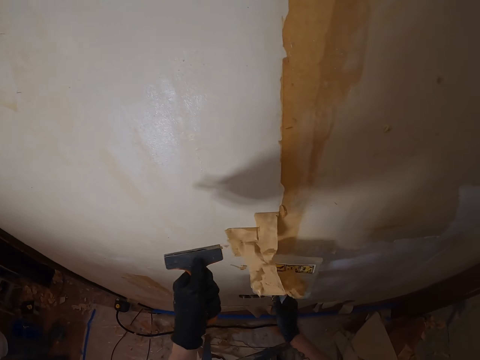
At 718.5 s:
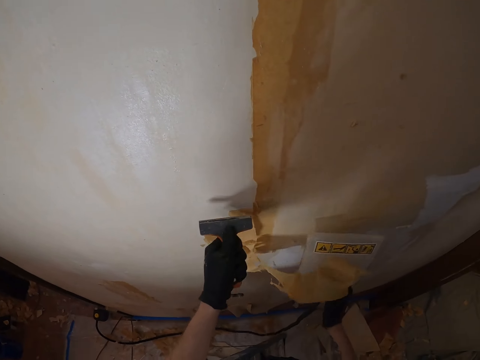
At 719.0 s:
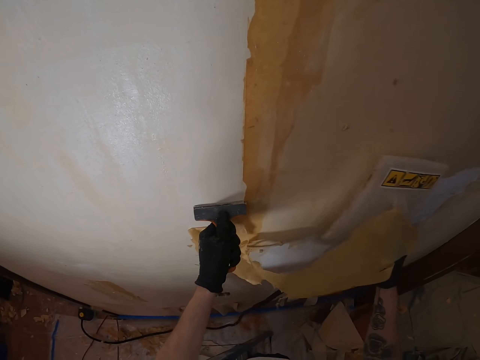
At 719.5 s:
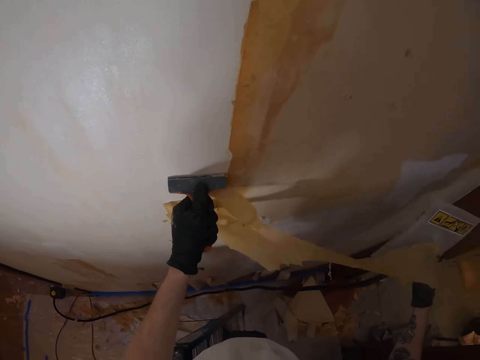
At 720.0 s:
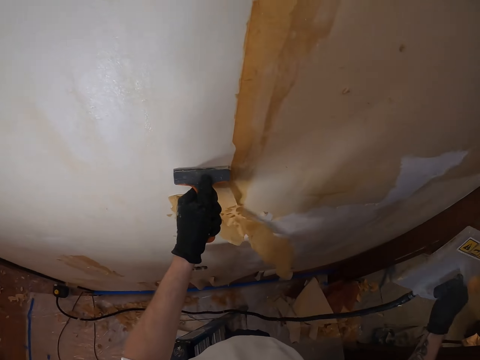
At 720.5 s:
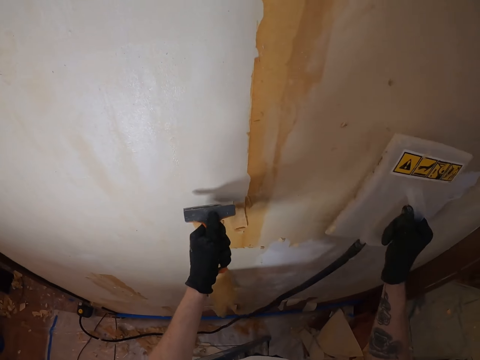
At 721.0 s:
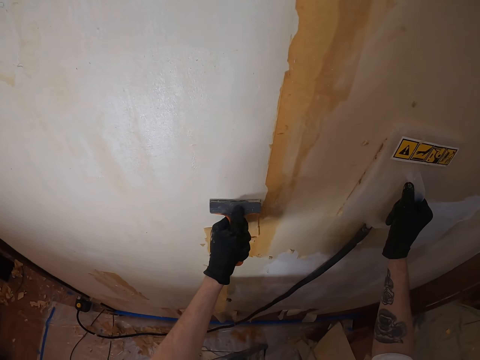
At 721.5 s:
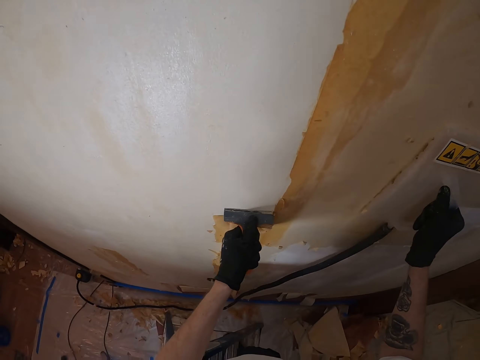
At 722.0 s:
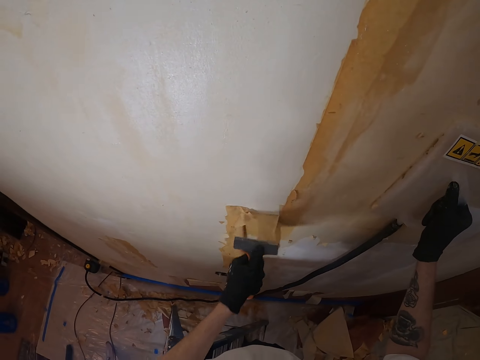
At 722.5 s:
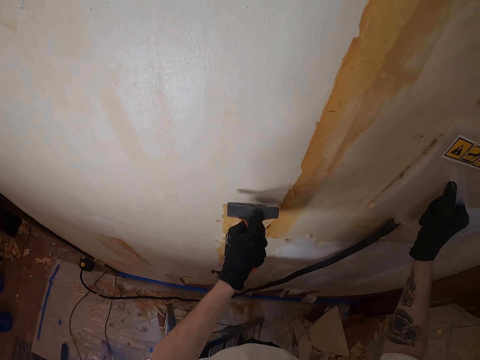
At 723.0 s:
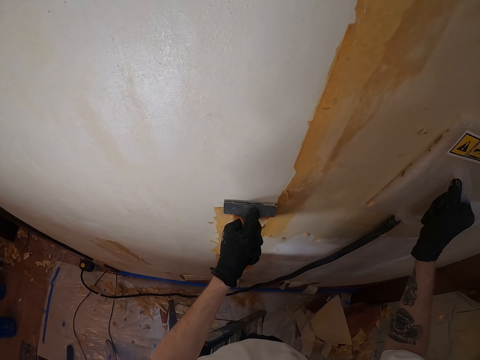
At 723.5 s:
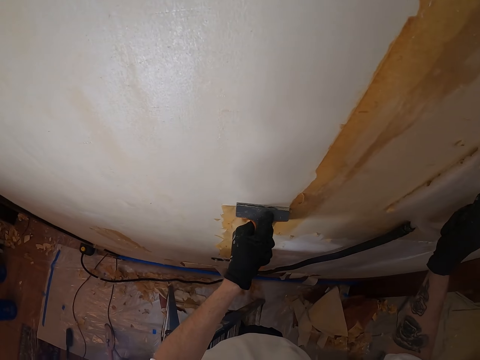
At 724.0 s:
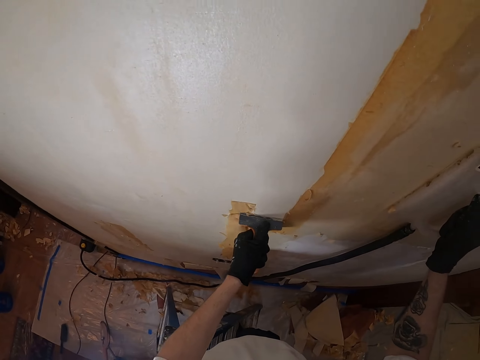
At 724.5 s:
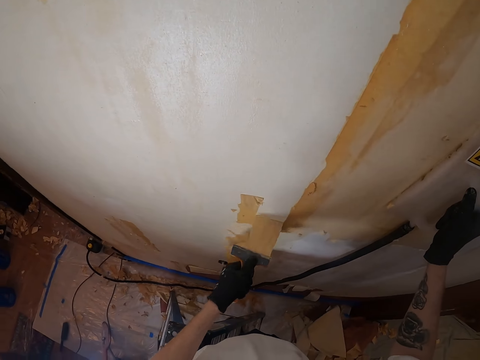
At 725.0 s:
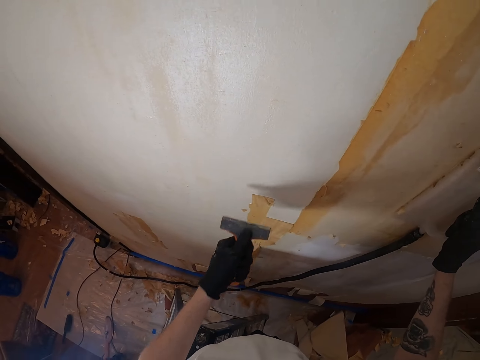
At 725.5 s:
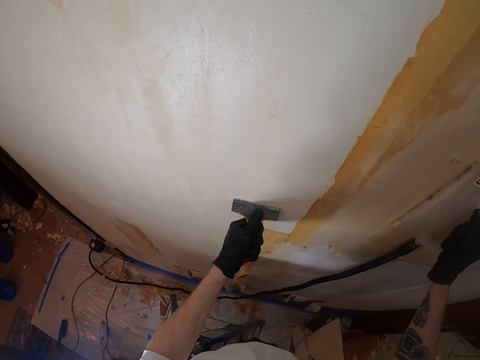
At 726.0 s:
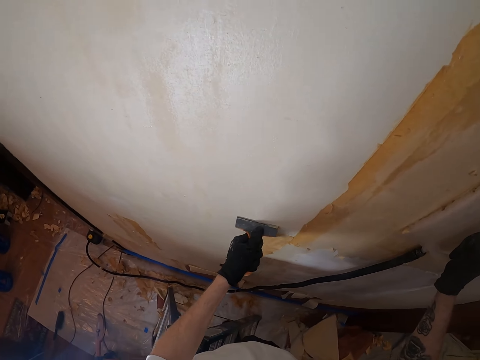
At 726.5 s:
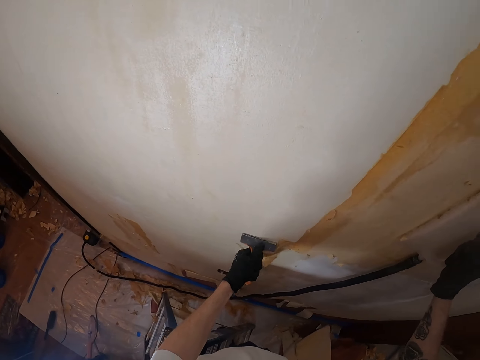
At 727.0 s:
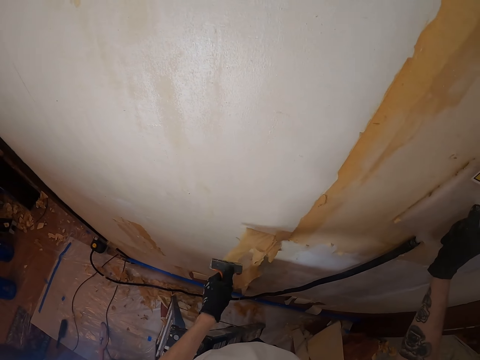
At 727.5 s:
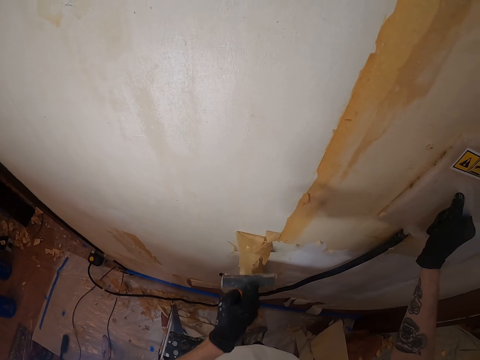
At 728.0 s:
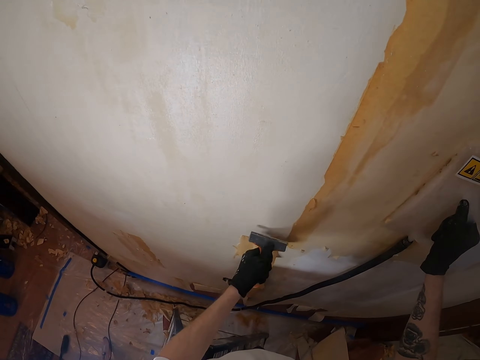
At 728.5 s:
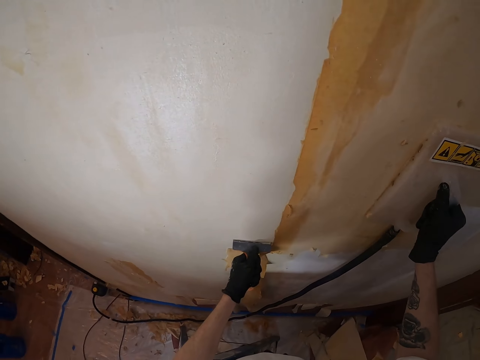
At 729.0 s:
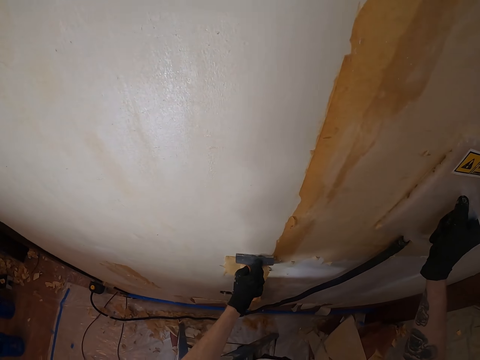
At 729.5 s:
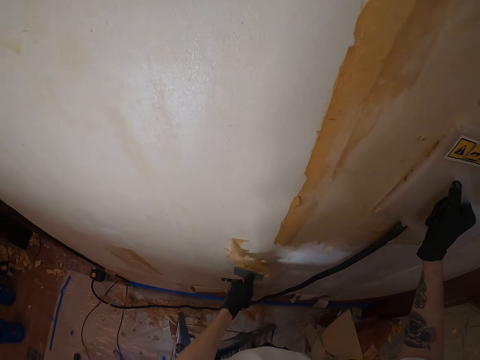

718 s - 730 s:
The camera wearer lifts the plastic float. They move the right hand. They lift the scraper. They place the plastic float on the wall. They remove paint from the wall with the scraper. They lift the scraper. They remove paint from the wall with the scraper.

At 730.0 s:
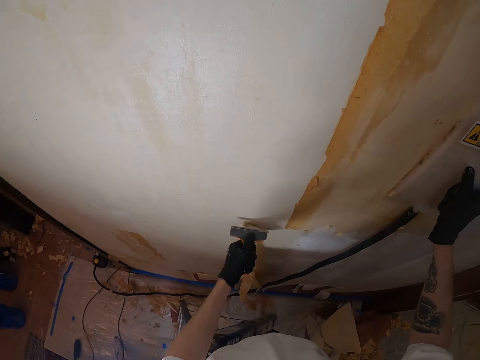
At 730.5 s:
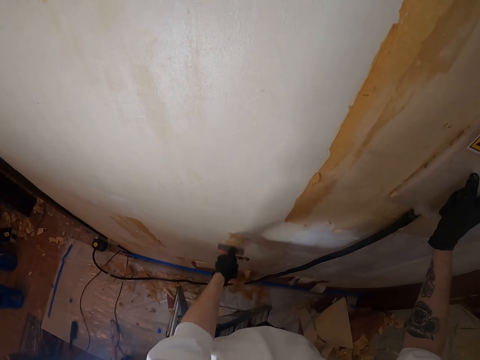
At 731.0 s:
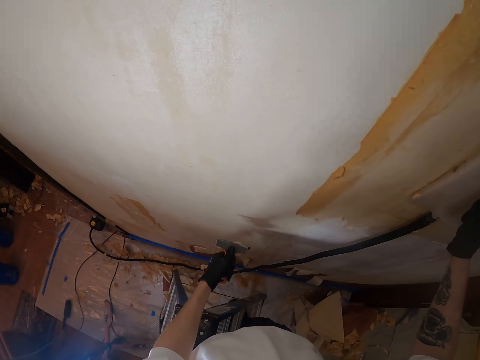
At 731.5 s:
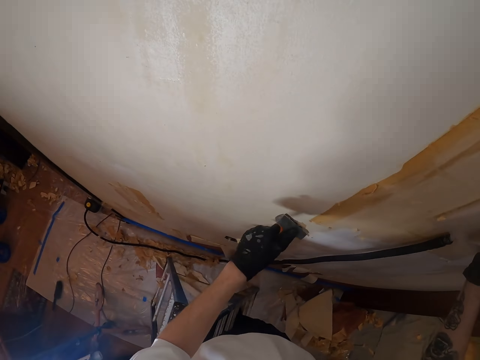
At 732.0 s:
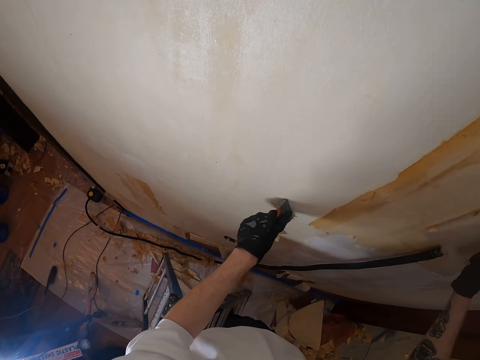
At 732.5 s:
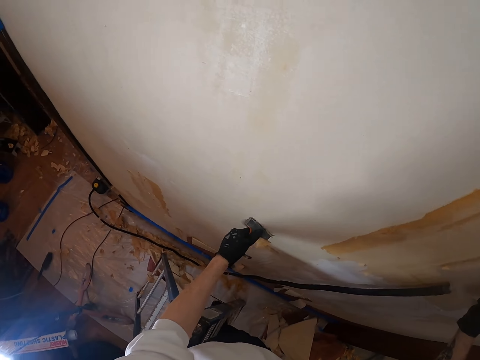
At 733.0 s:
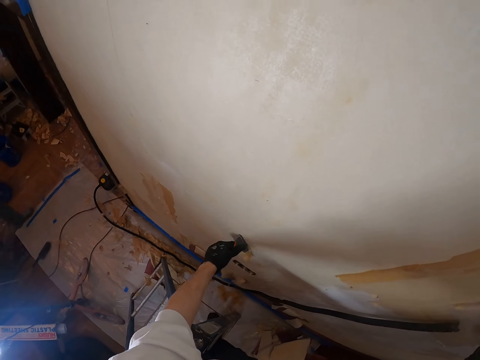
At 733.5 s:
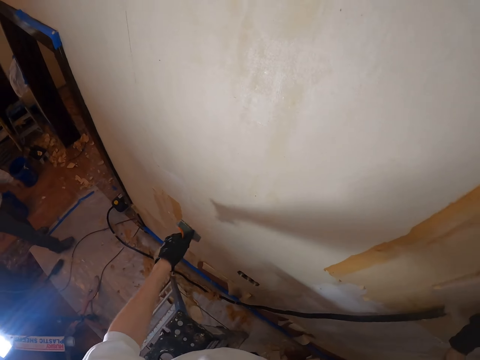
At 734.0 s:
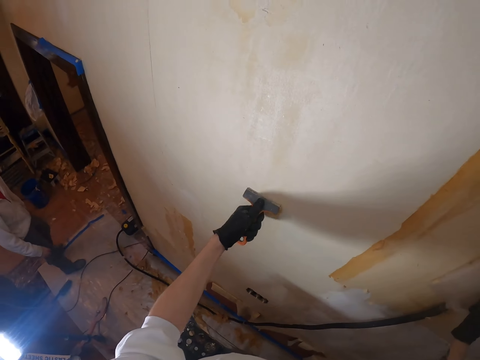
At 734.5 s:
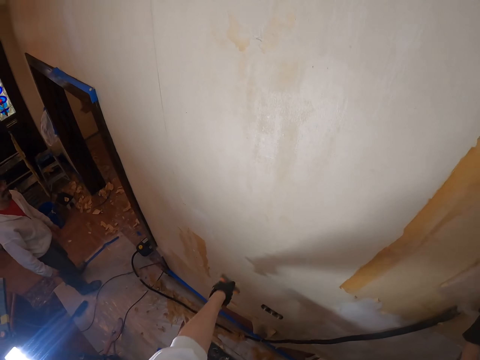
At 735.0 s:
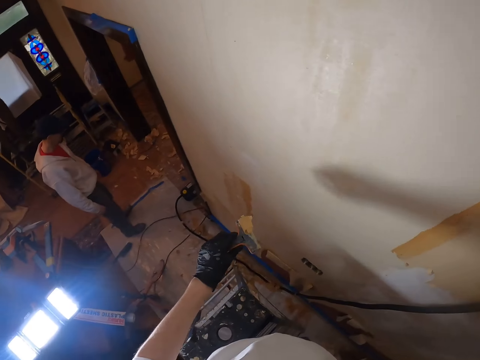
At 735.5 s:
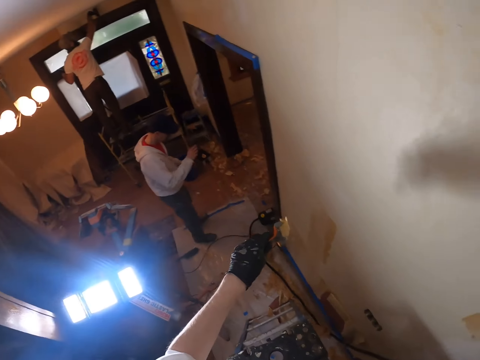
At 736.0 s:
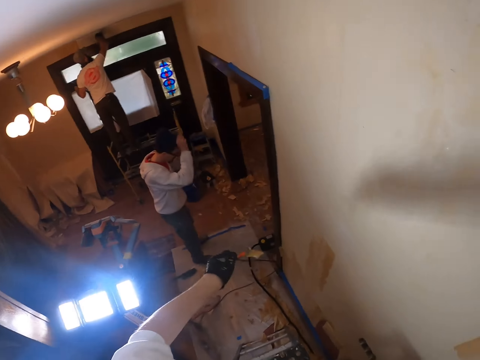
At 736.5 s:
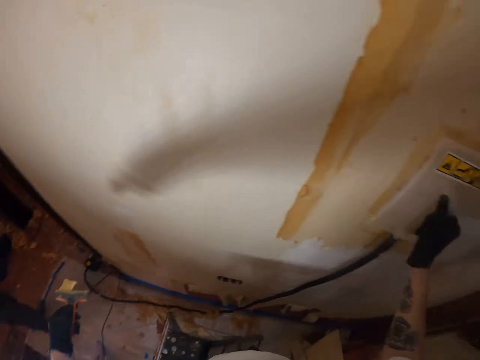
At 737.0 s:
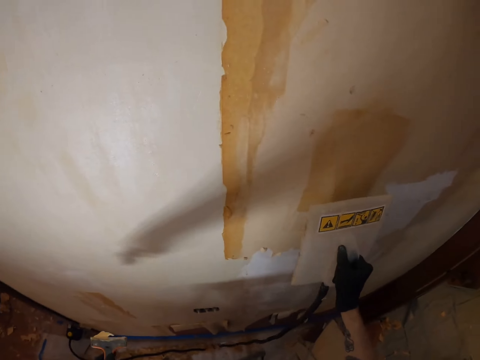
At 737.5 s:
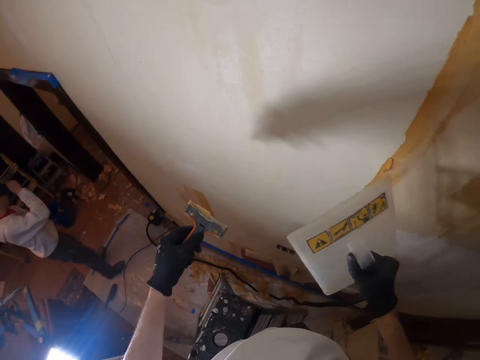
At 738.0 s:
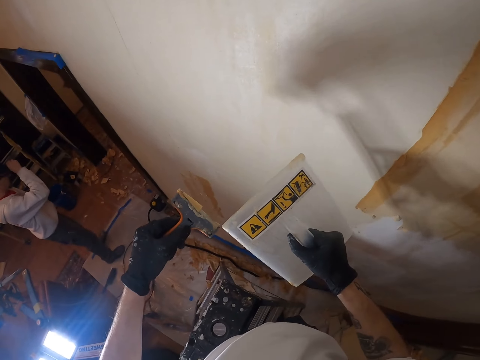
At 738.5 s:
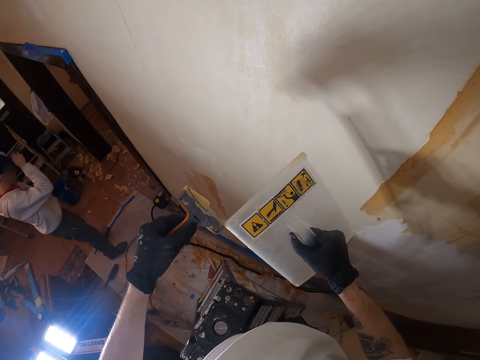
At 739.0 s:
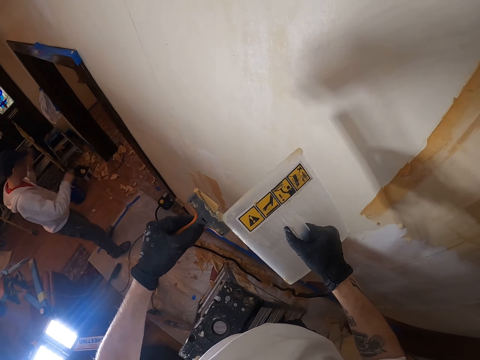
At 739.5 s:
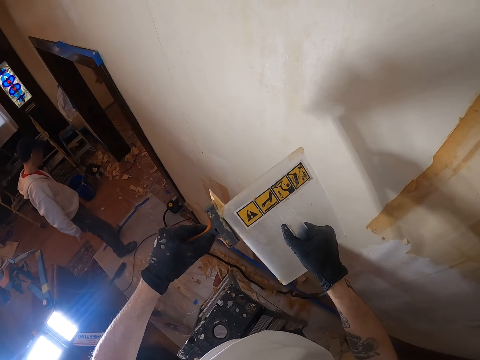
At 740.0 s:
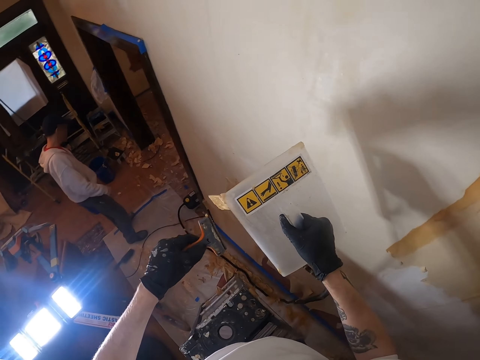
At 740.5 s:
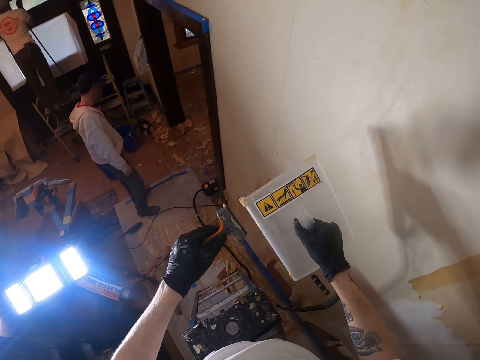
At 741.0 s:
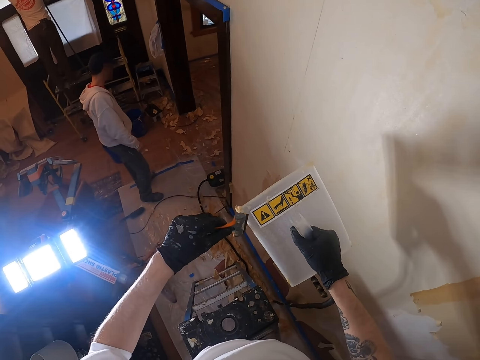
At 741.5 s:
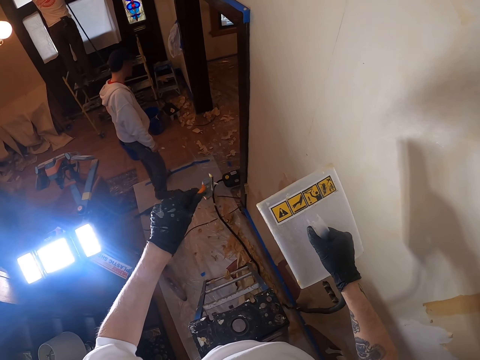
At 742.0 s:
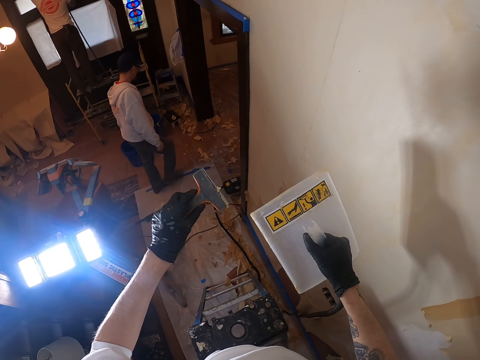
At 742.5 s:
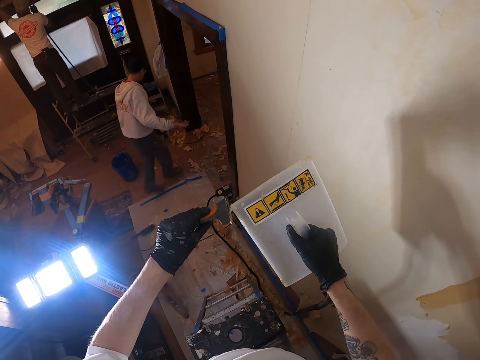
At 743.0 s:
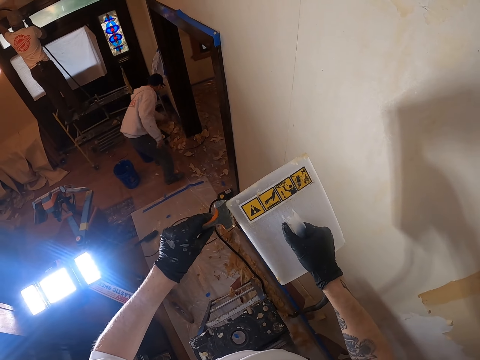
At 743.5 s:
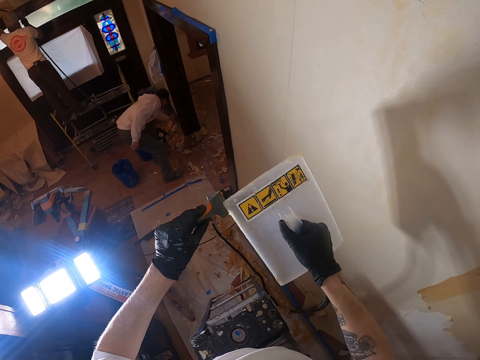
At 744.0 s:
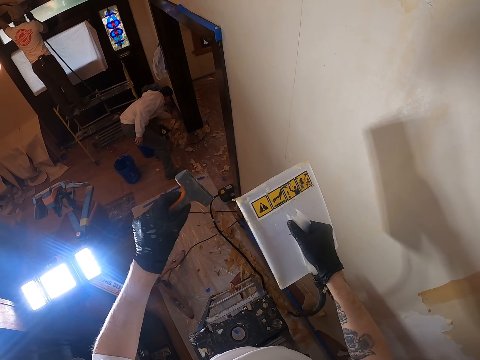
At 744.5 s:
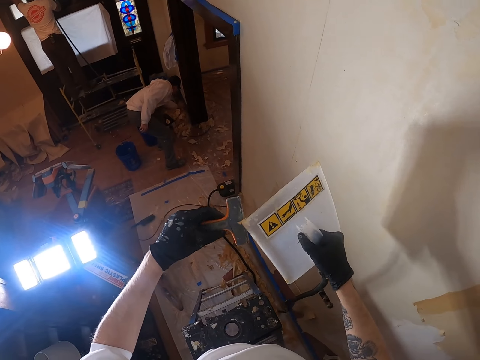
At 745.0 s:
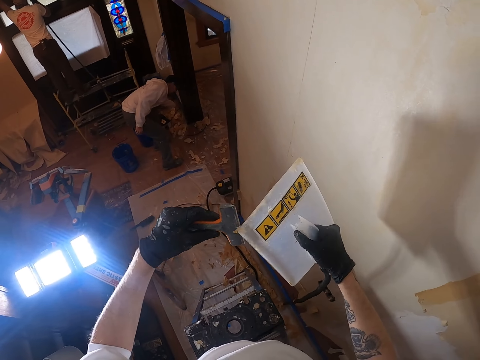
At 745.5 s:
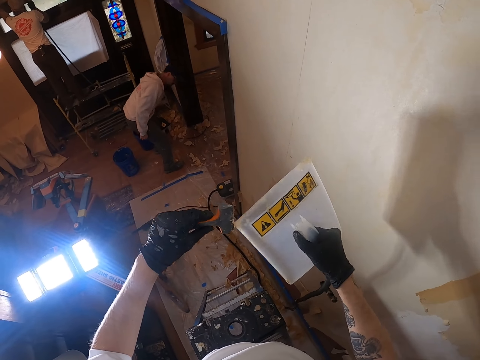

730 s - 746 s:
The camera wearer lifts the scraper. They rub the scraper on the wall. They drop the paints on the ground. A man looks around. The camera wearer lifts the left hand. They look around. They move the plastic float. They turn around. They remove paint from the scraper with the plastic float. They put something on a board. The man looks around. The camera wearer turns the scraper. The man walks around. The camera wearer removes paint from the scraper with the plastic float. Another man picks up something.
